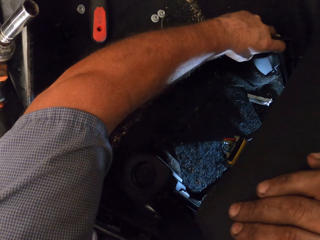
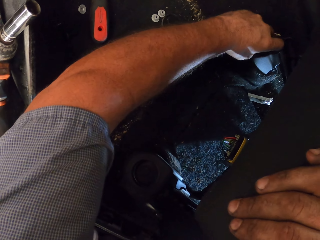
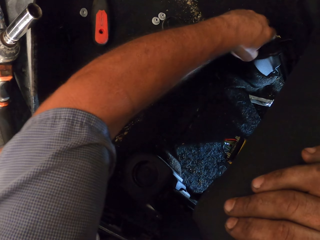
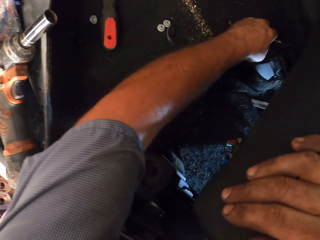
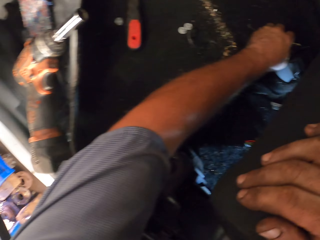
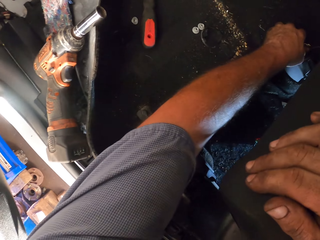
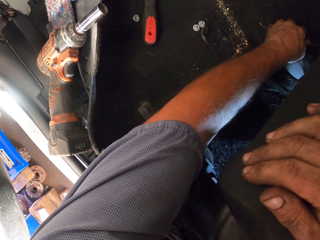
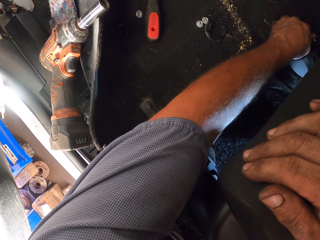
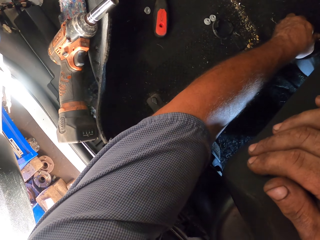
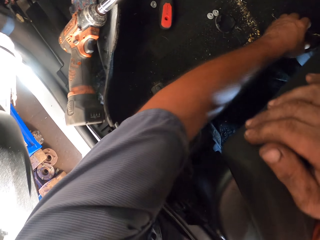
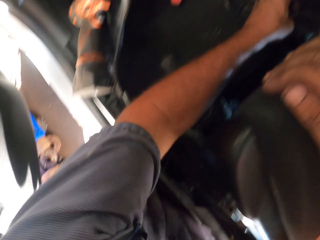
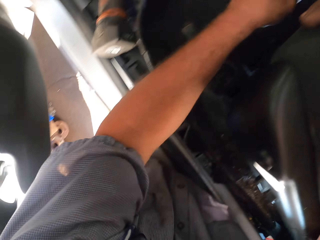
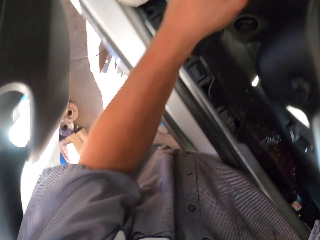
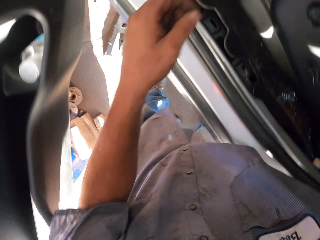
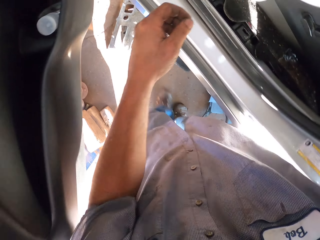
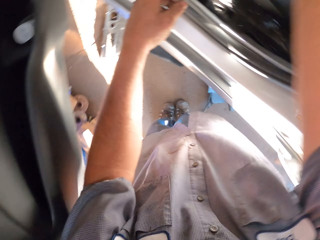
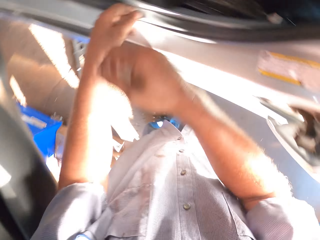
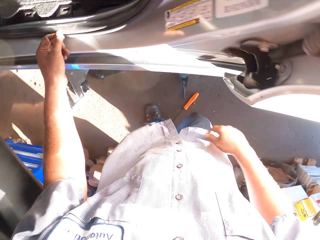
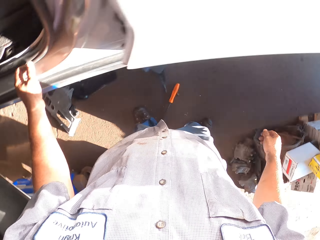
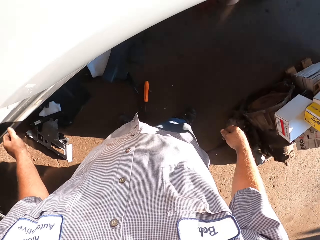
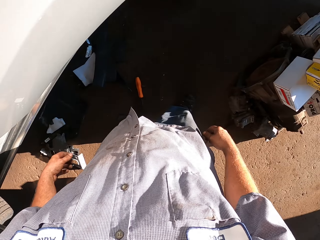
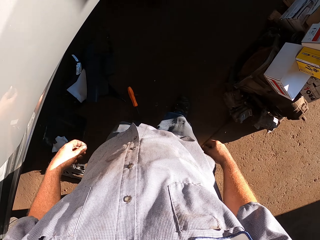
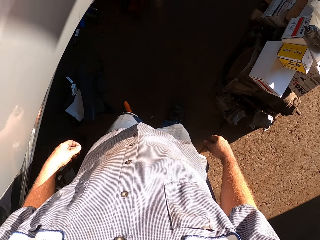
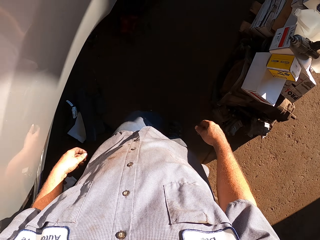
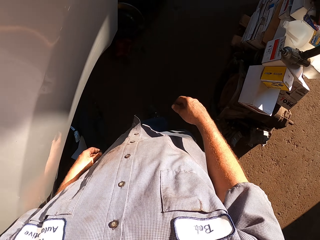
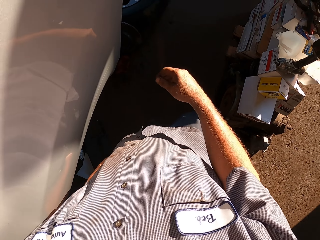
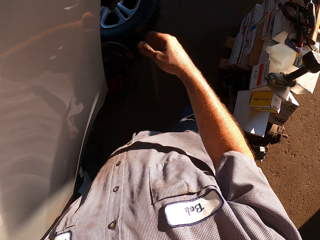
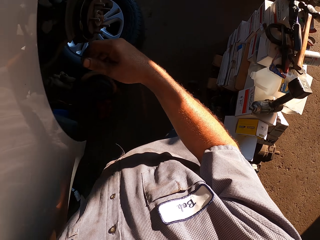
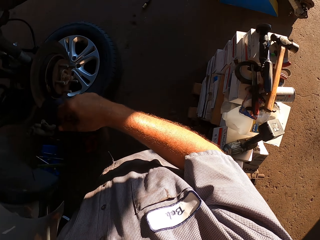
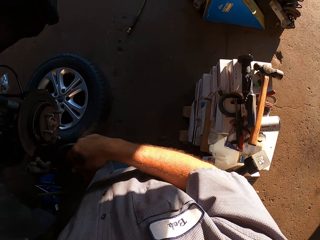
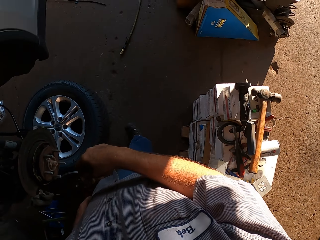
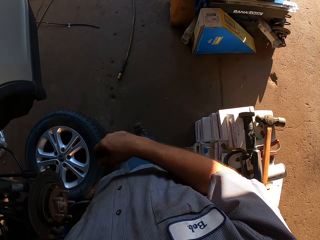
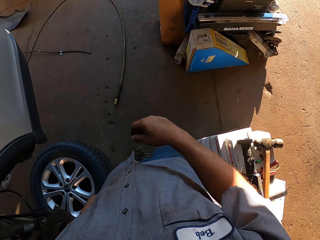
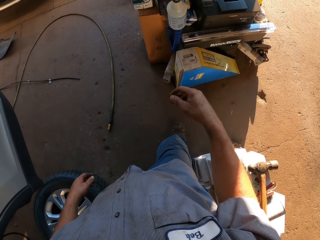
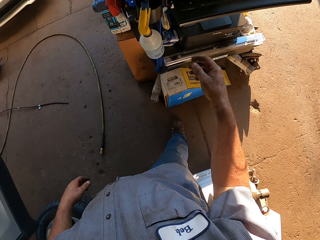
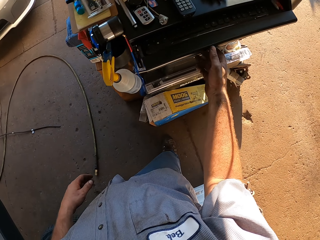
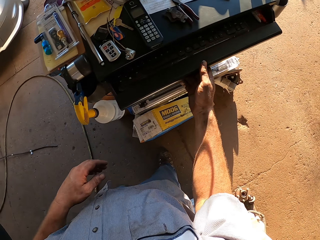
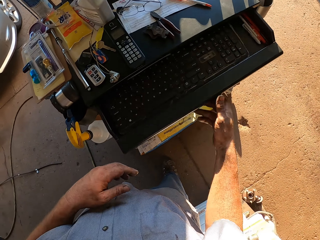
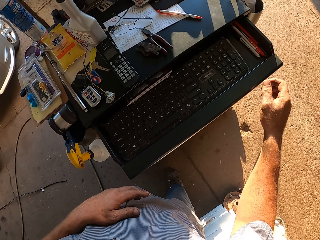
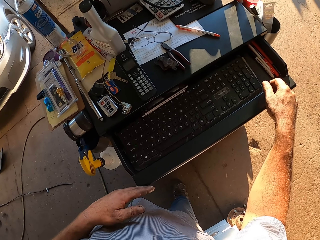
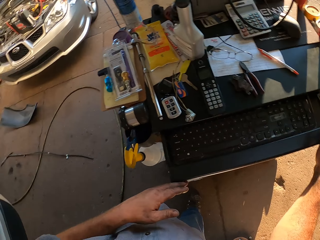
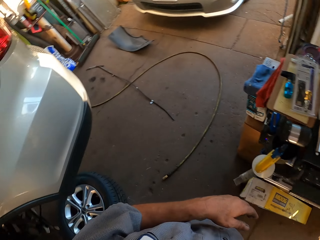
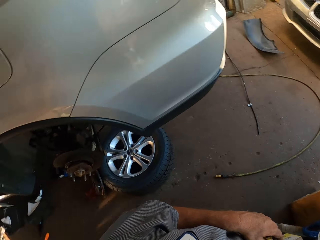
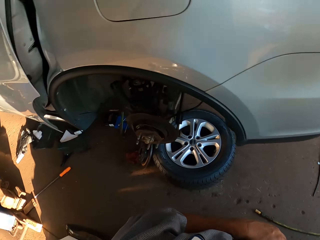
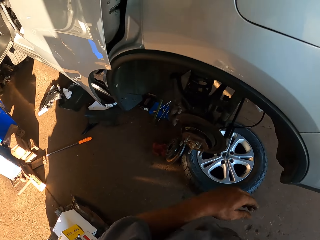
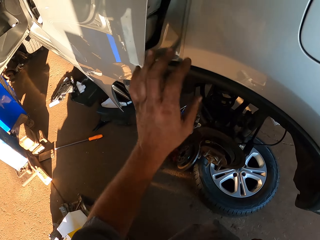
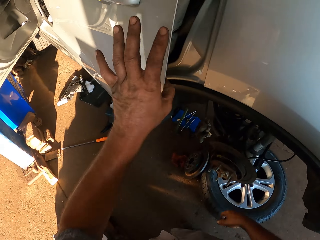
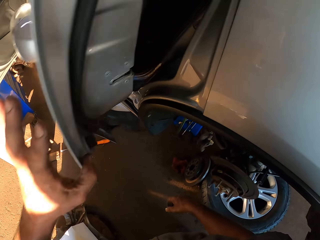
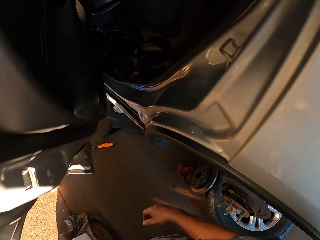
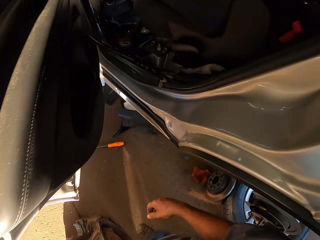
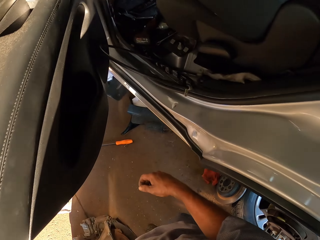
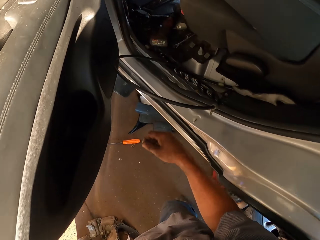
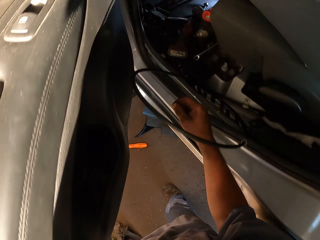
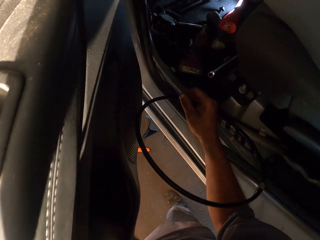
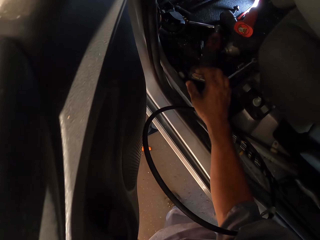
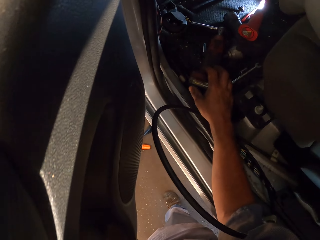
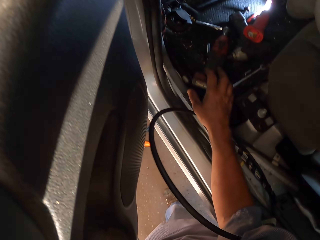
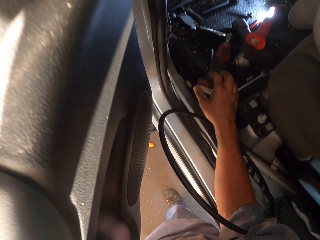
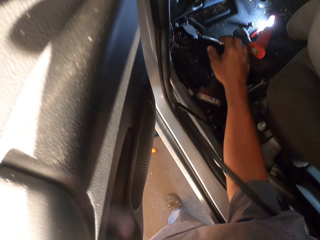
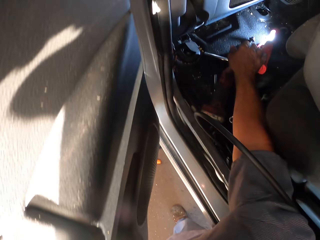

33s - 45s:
The camera wearer opens the lid. He drops his hands. He walks around the room. He opens the drawer. He opens the door.

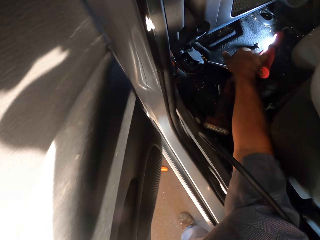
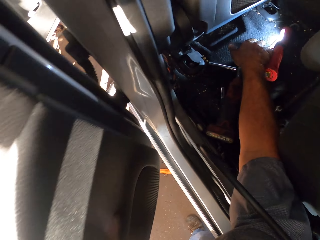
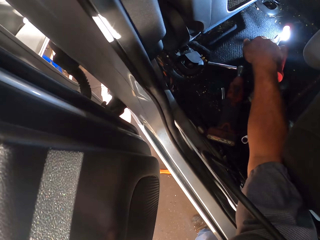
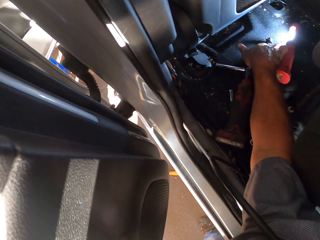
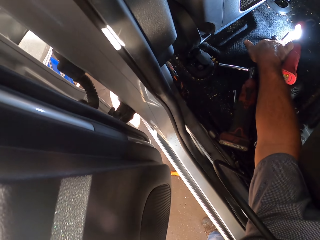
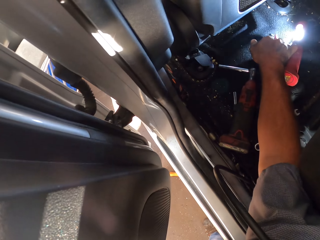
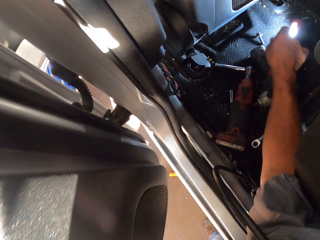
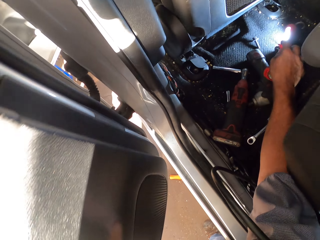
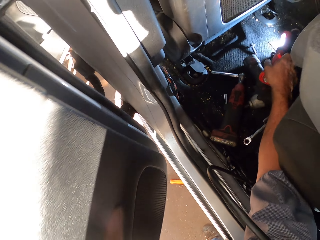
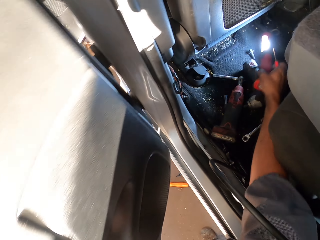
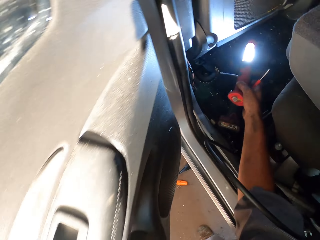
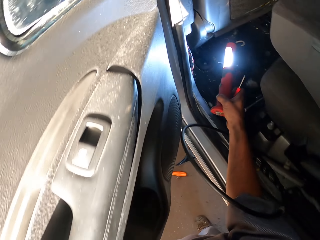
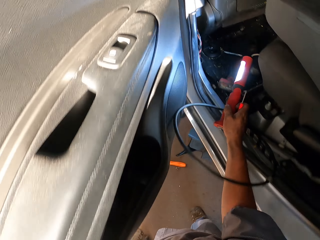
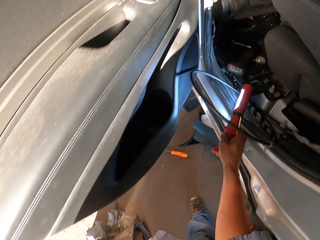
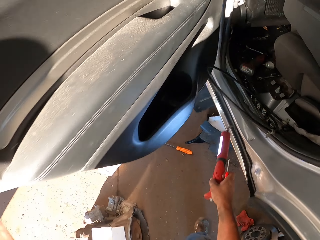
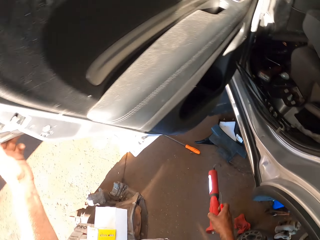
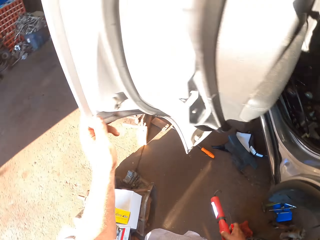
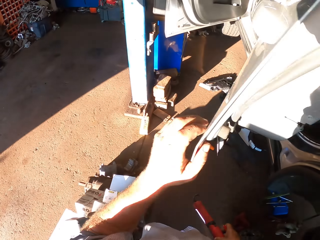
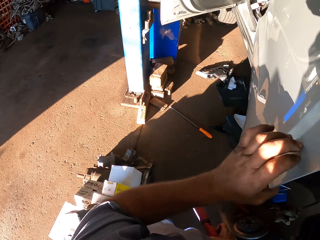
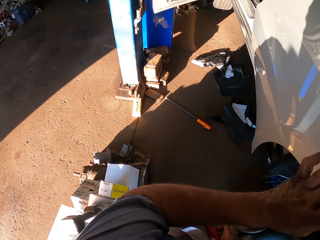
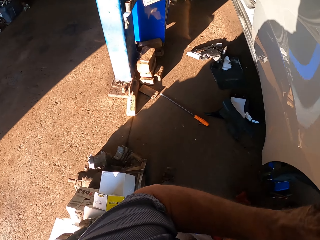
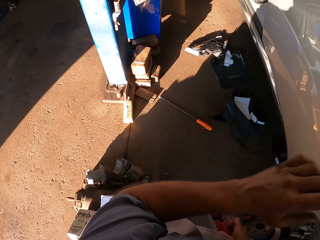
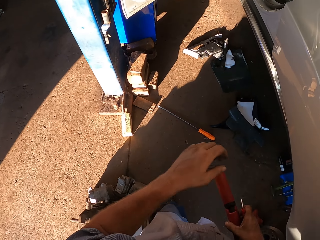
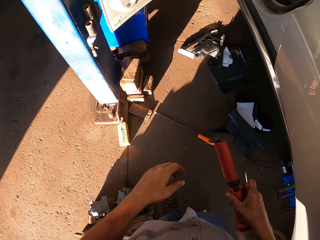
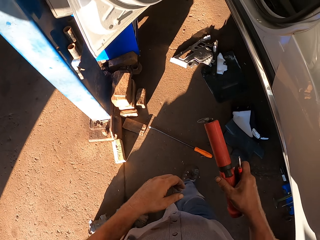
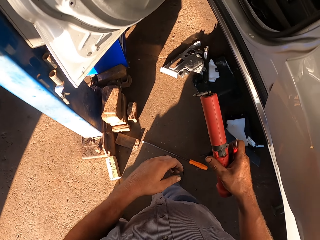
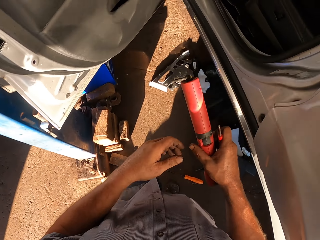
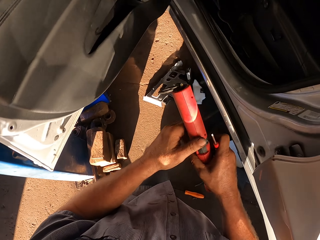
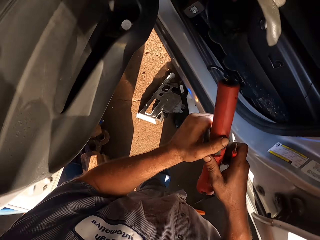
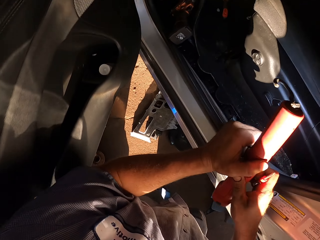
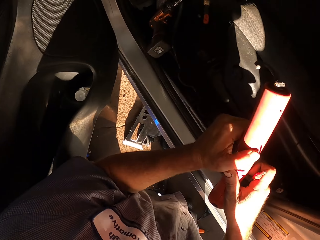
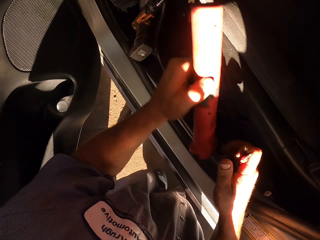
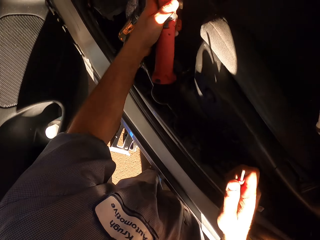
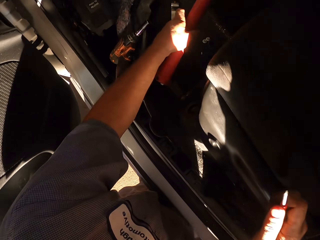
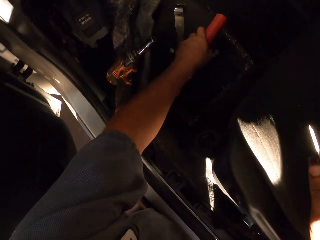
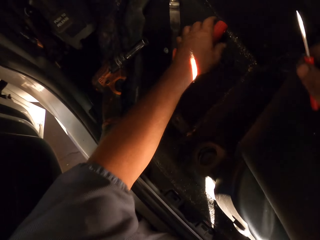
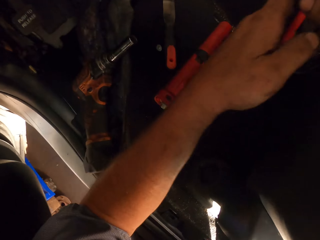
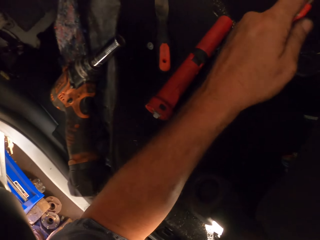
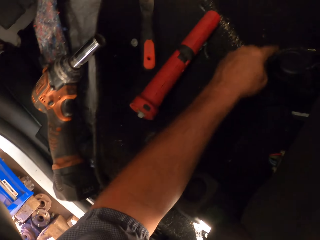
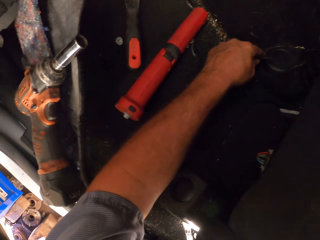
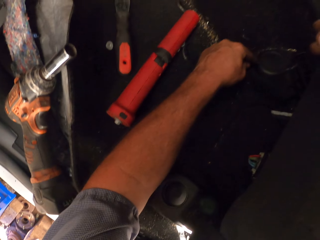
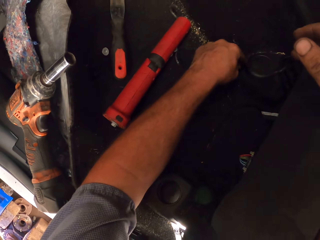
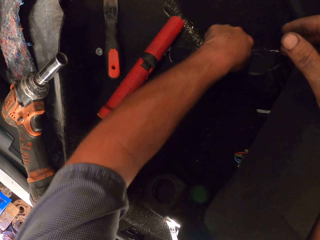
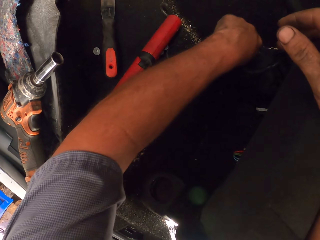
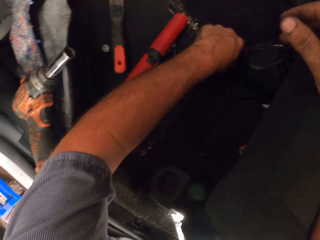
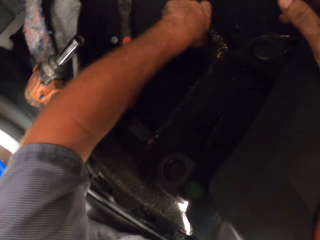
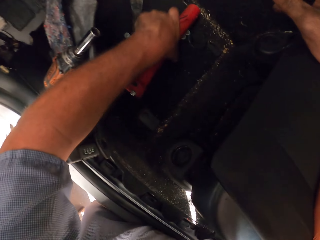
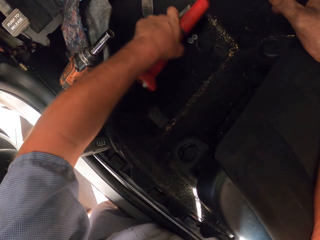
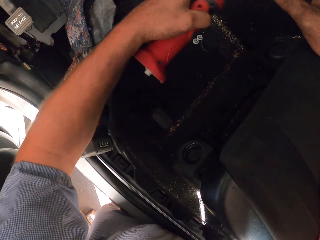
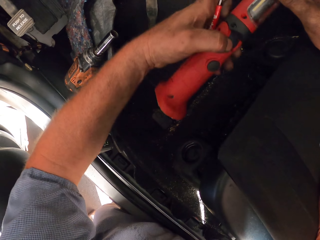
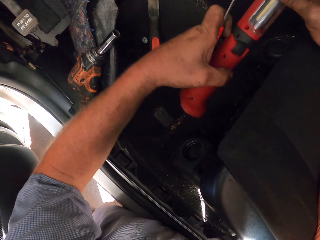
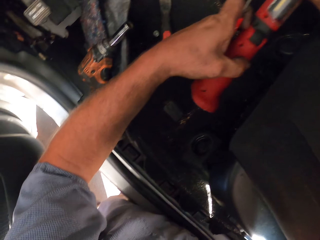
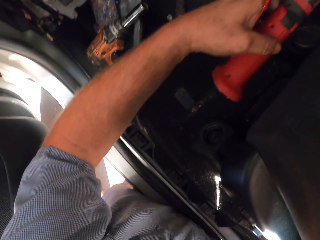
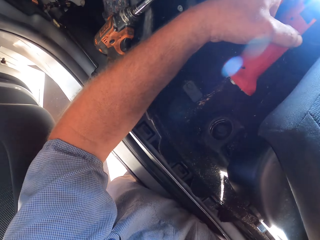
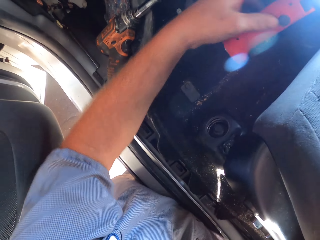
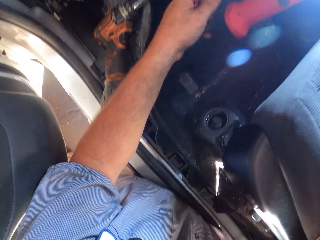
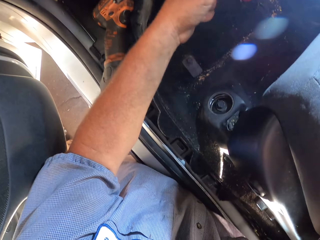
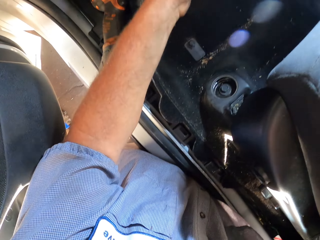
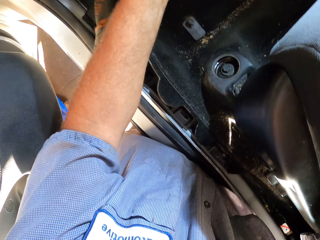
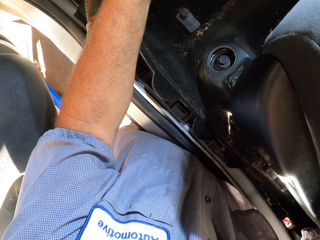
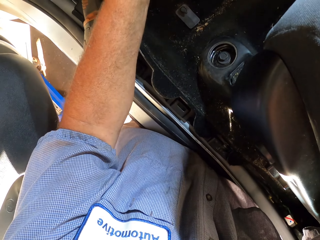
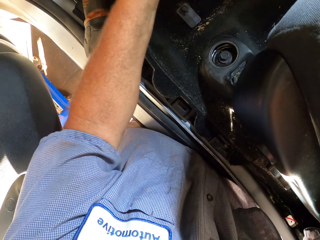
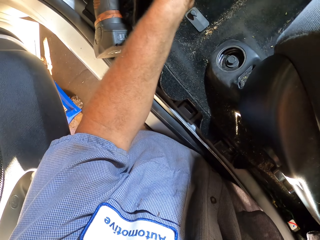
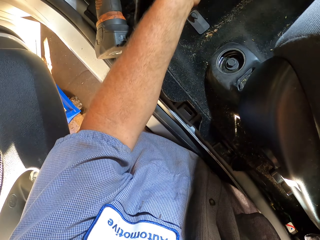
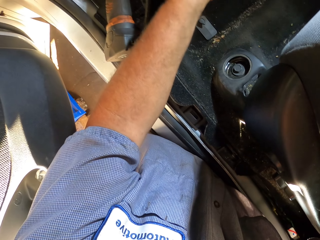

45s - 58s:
The camera wearer picks up a screwdriver and a lighter from the car. They pick up a torch. They close the door. They walk around the room. They put the torch or lighter in the car. They open something. They pick up the torch. They light on the torch.
